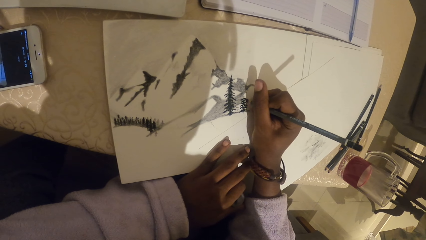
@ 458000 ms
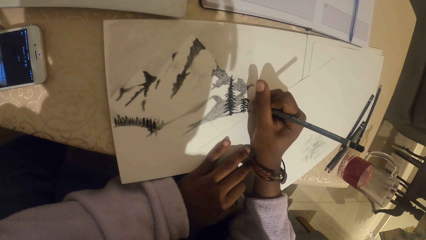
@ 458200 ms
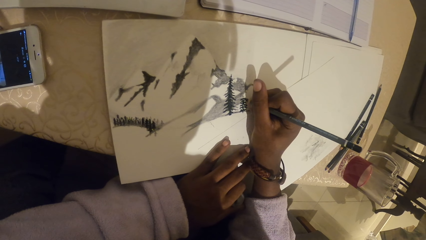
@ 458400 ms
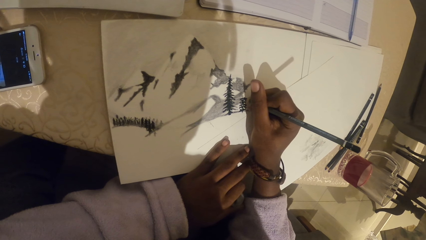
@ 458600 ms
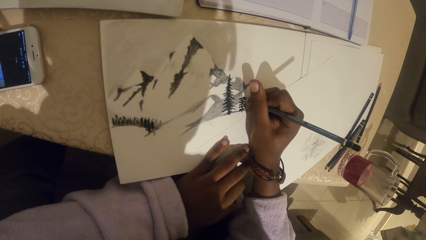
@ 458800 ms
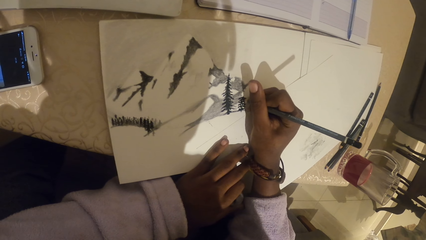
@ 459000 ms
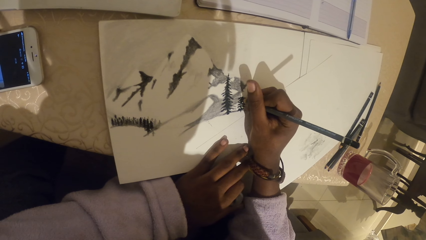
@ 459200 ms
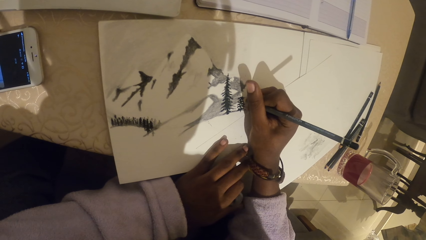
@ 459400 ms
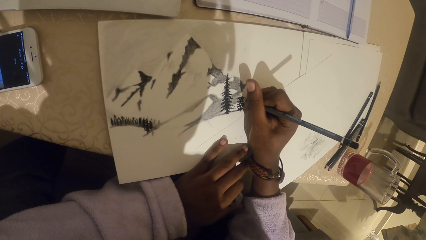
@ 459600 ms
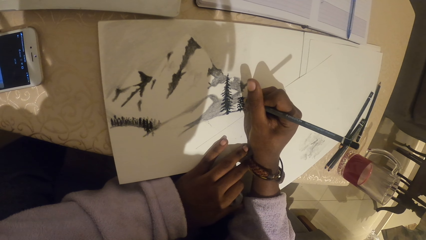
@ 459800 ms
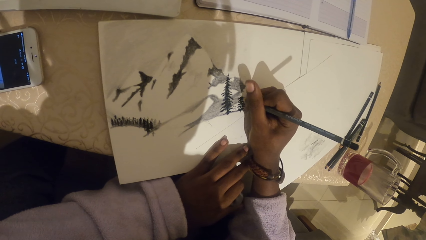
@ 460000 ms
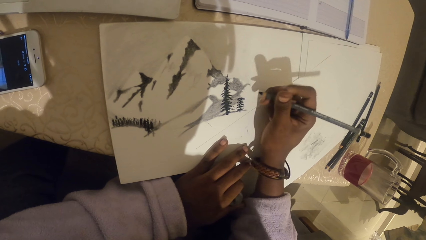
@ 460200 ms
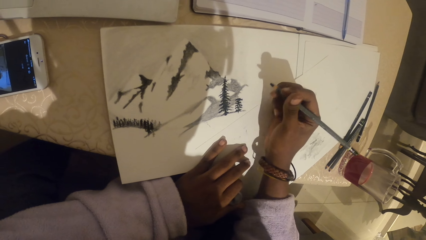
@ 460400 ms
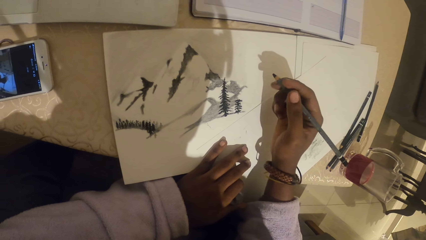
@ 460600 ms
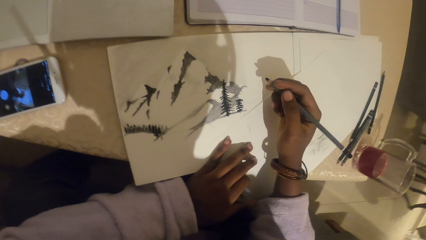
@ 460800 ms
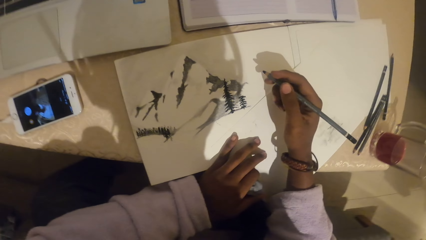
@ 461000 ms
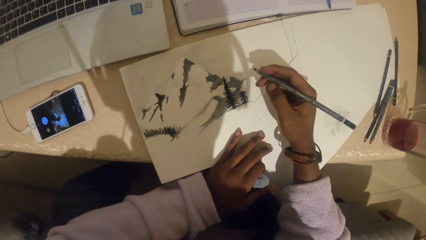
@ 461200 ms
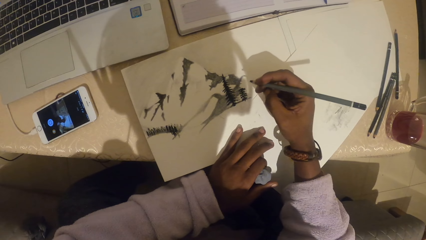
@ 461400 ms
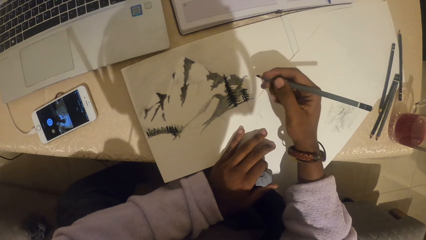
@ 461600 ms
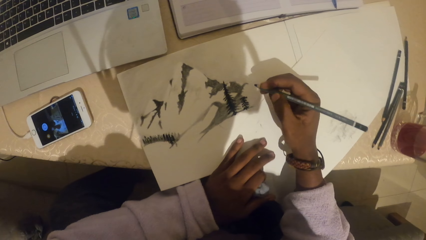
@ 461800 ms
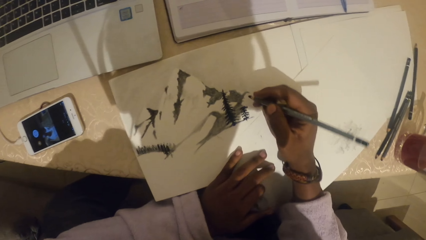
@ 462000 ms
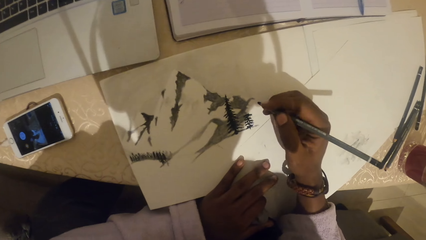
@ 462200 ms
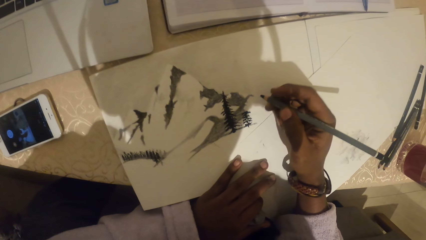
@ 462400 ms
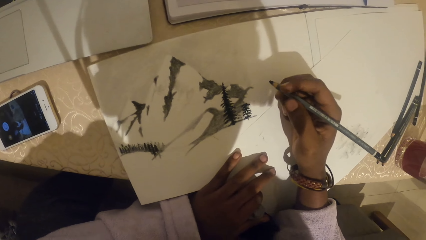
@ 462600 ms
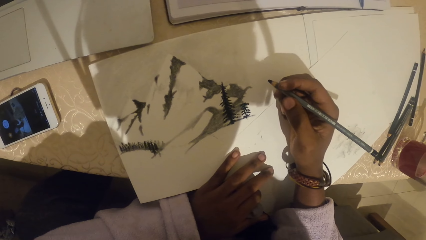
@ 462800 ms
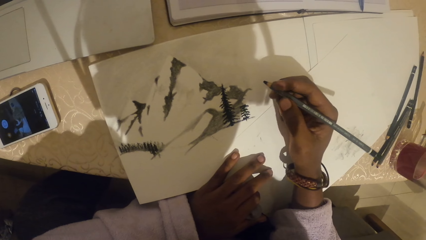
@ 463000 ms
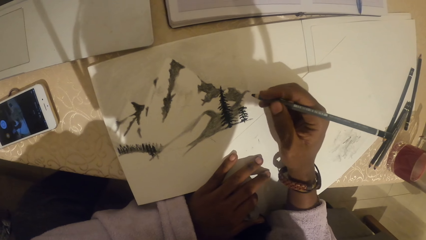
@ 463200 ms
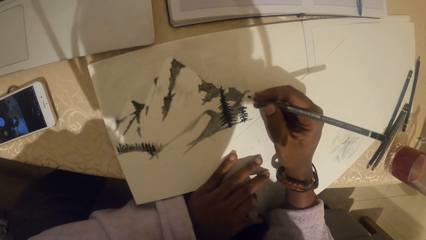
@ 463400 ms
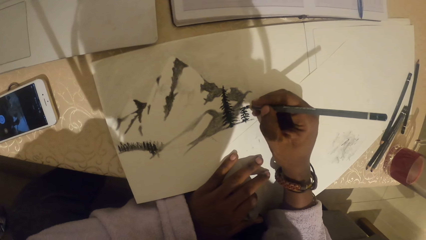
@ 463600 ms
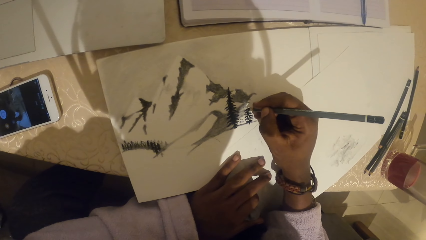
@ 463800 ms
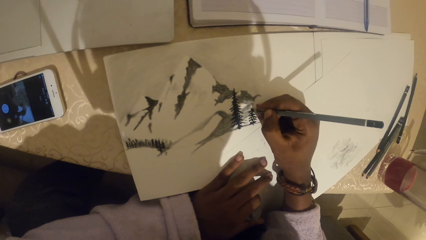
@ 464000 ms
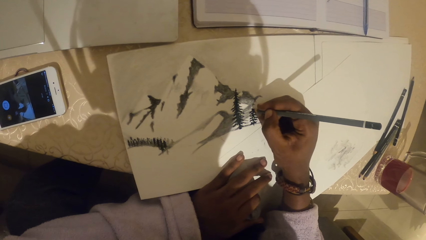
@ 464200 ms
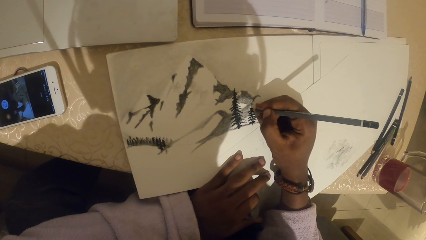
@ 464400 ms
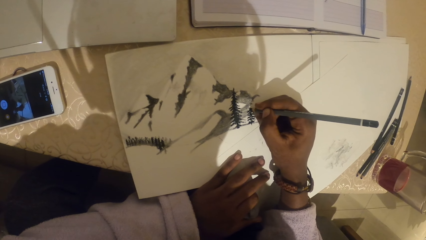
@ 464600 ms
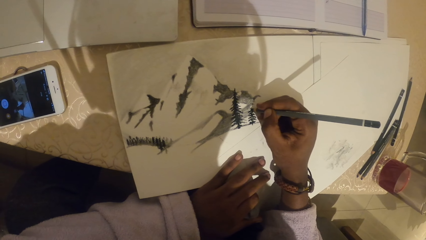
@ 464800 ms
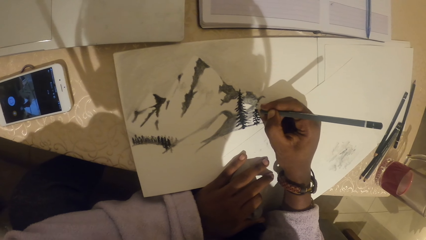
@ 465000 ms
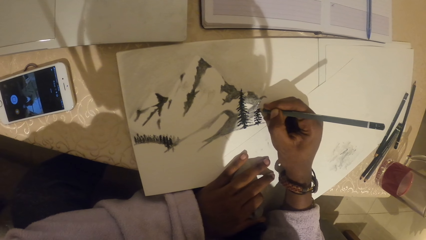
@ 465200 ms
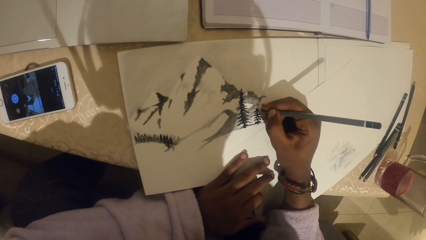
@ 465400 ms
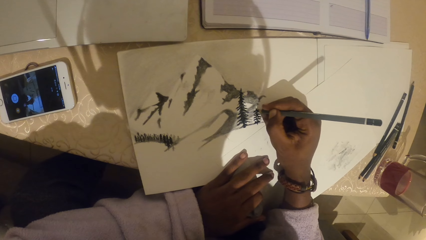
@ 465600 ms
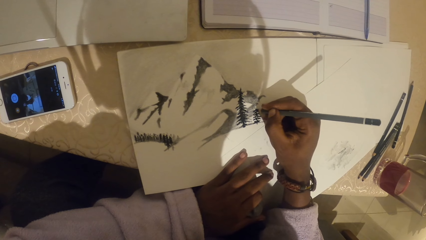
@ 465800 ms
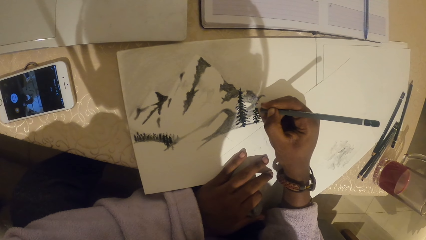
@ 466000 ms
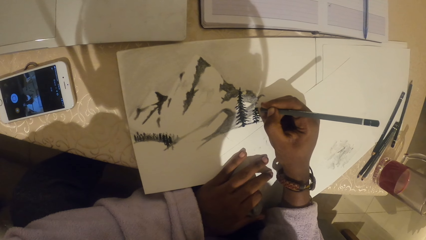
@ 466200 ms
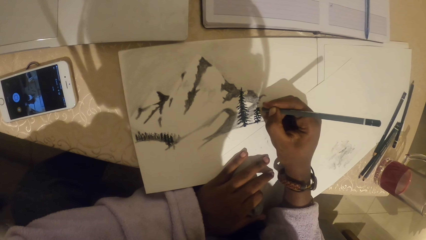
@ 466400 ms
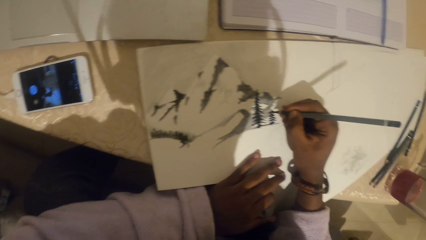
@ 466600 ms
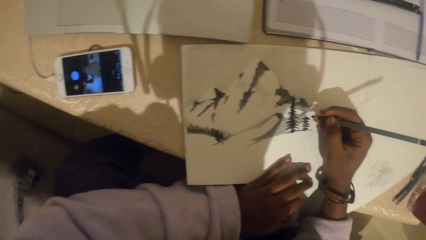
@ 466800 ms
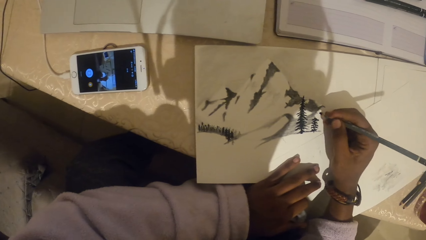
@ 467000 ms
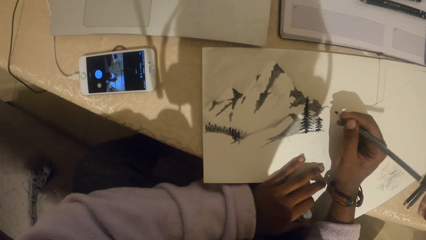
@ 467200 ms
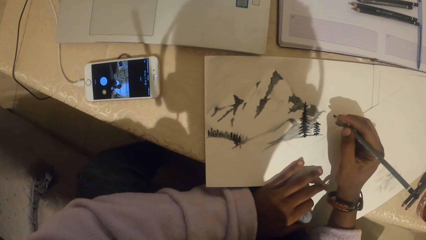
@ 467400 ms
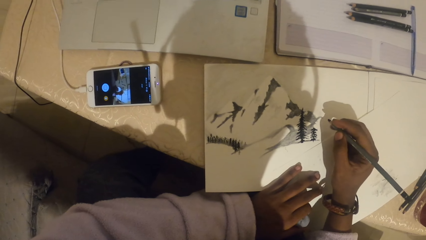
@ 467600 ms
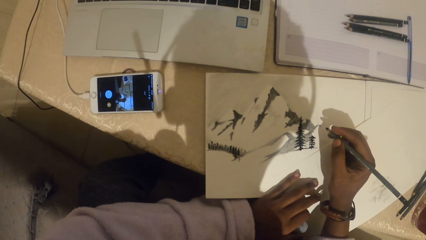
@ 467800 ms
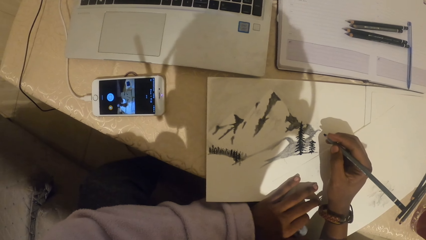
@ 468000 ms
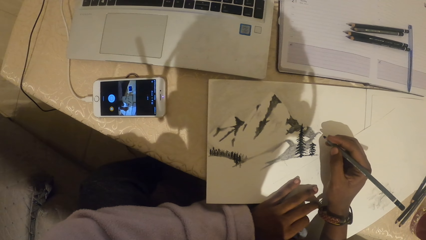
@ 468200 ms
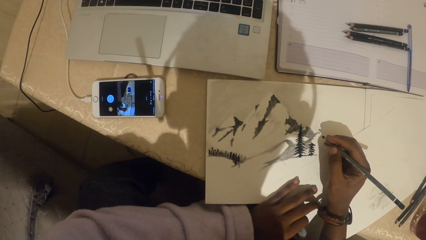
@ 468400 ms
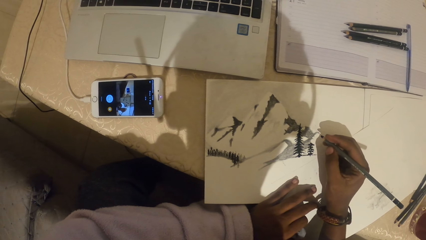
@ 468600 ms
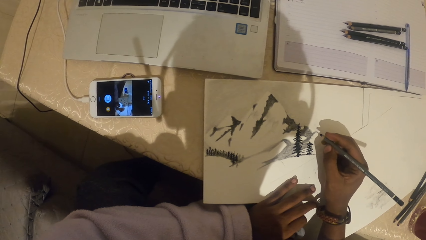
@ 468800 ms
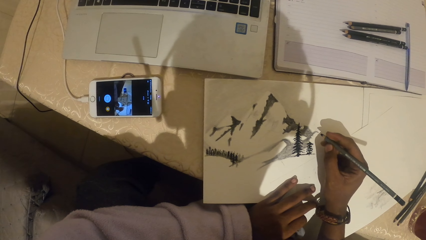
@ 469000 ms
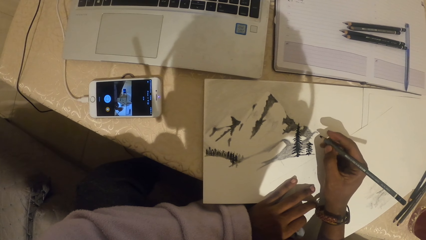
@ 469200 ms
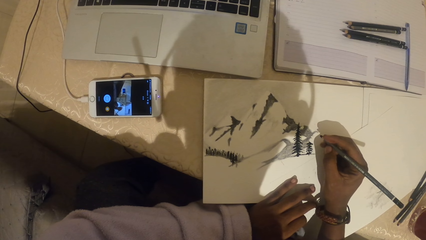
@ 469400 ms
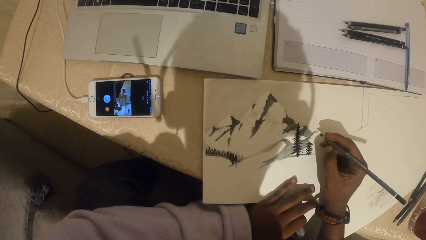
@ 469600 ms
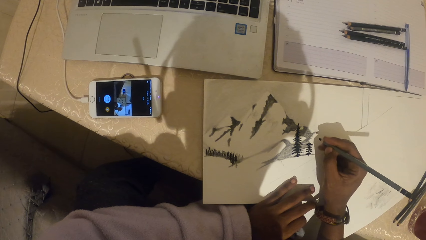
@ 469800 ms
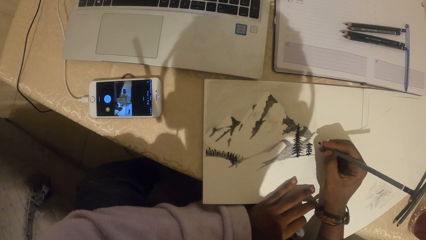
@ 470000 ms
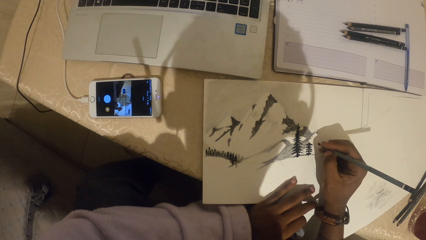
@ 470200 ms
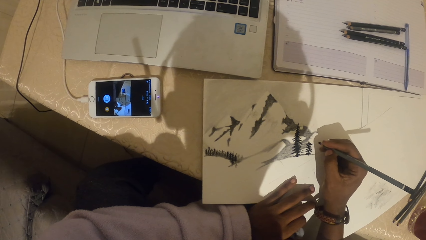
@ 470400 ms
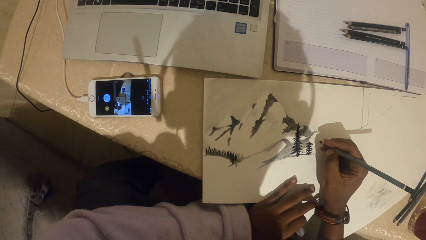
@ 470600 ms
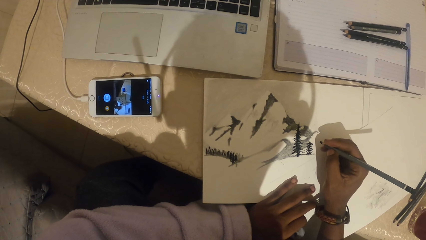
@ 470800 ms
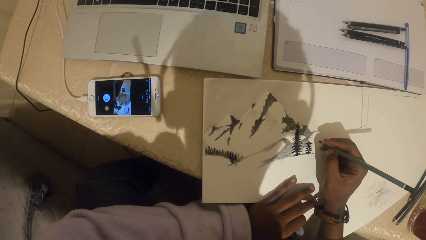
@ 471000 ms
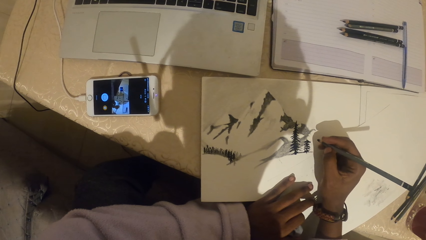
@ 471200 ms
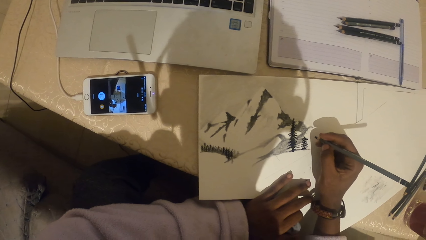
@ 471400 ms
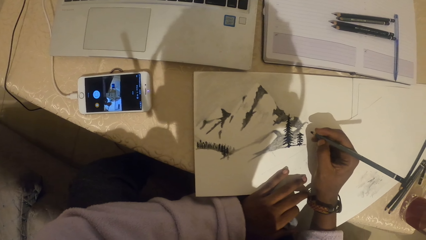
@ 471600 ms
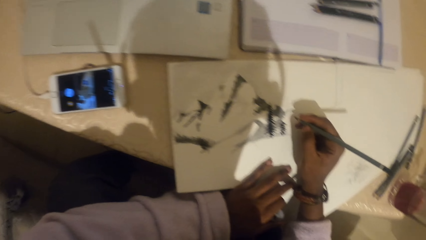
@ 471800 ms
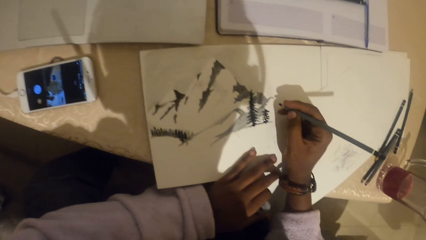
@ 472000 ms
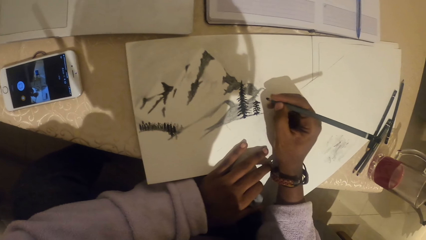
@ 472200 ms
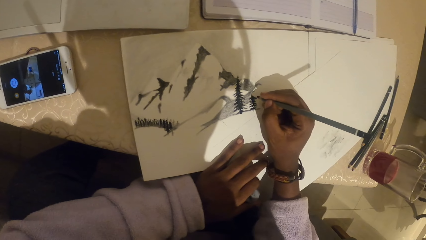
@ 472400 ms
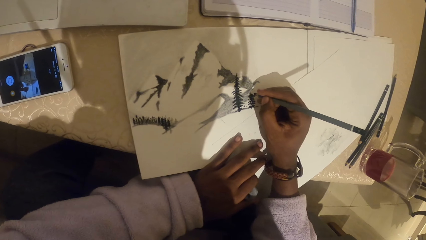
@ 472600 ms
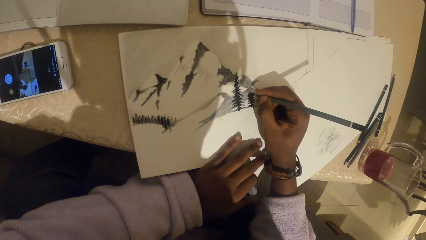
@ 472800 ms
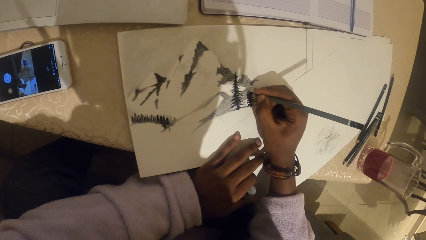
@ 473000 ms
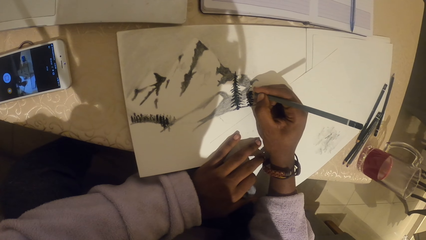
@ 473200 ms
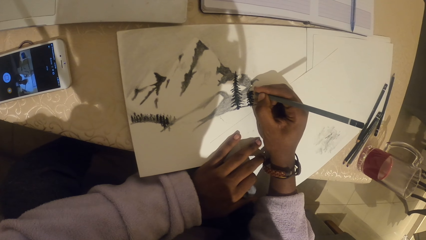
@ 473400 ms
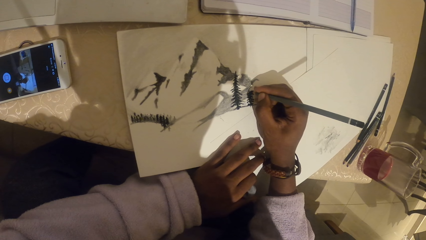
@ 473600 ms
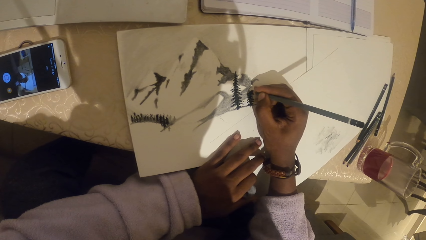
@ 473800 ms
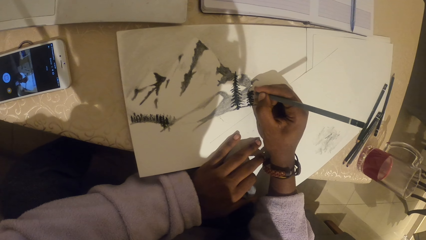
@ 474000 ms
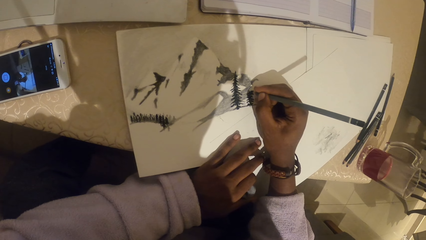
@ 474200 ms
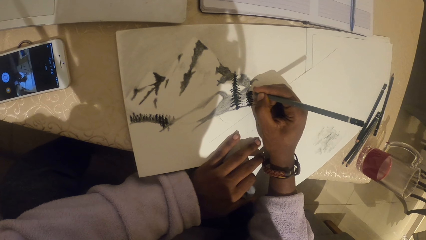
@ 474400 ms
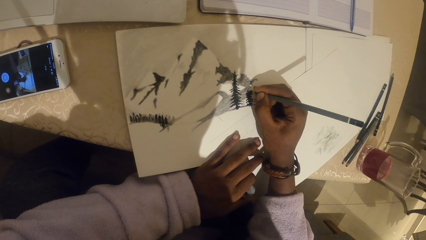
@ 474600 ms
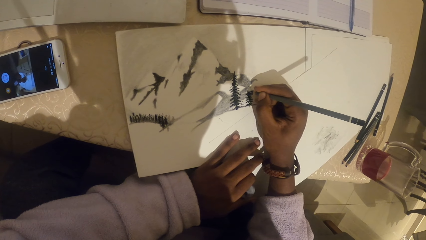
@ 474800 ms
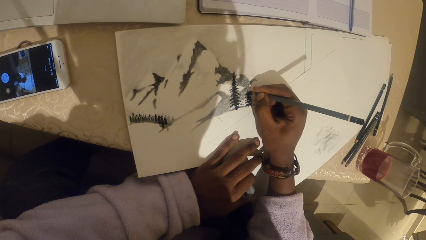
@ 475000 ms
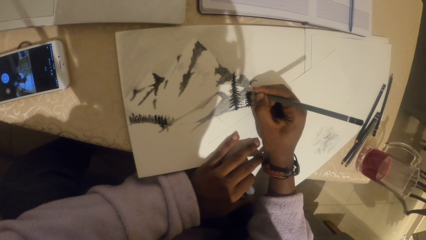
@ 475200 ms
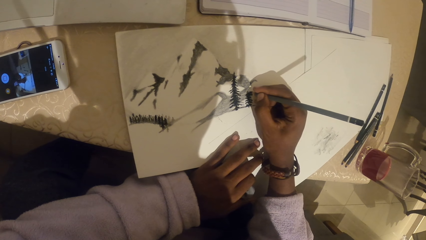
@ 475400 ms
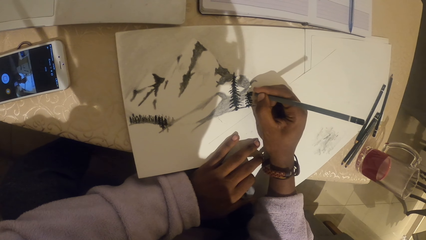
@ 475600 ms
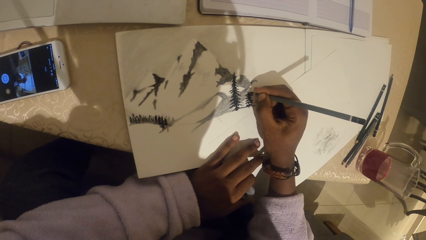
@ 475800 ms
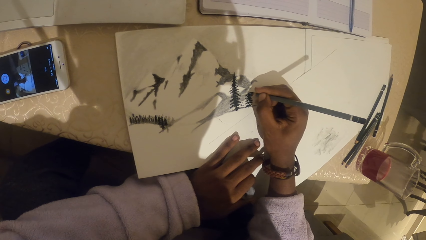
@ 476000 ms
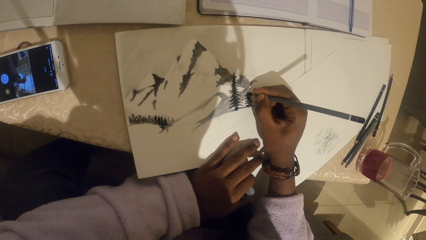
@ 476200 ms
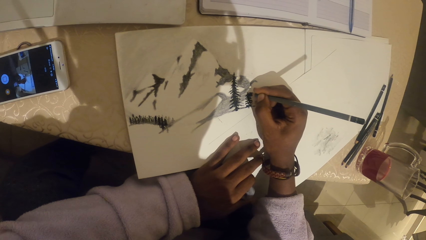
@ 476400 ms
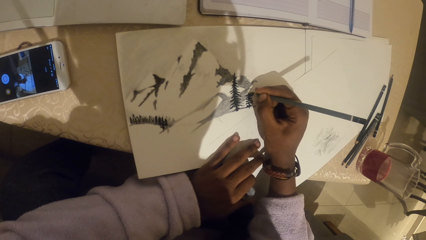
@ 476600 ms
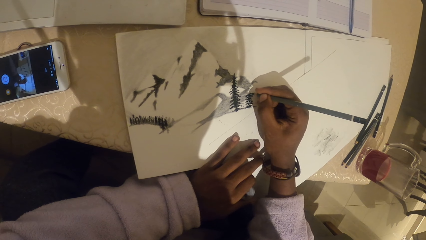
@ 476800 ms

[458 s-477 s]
The camera wearer looks at the drawing. They draw with a pencil. They look at the phone. They draw with a pencil.
